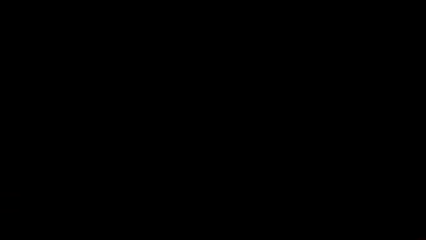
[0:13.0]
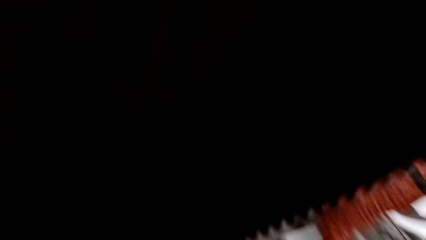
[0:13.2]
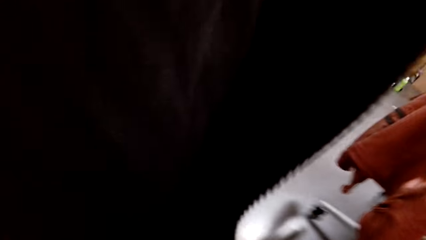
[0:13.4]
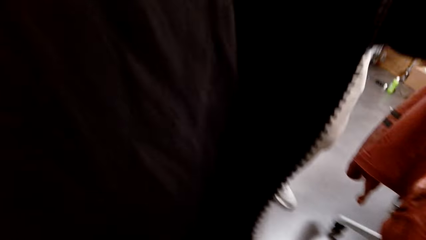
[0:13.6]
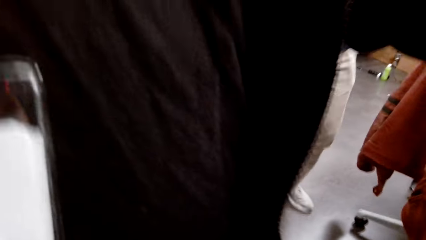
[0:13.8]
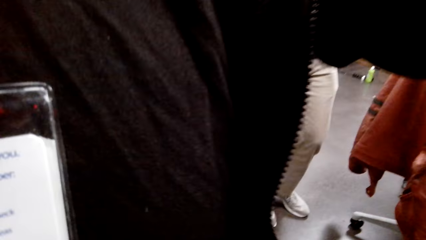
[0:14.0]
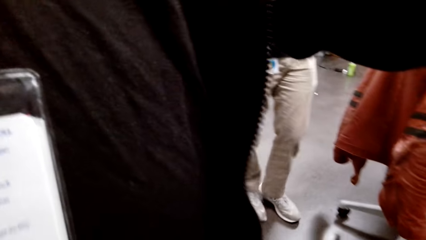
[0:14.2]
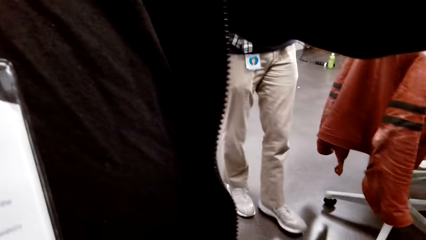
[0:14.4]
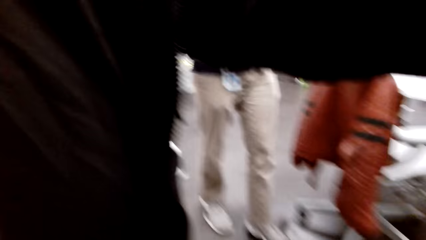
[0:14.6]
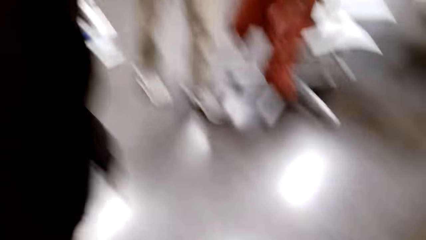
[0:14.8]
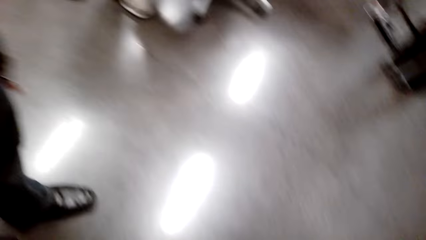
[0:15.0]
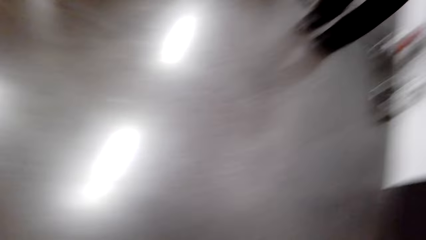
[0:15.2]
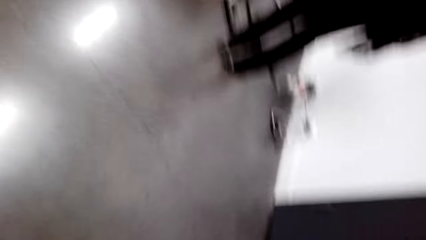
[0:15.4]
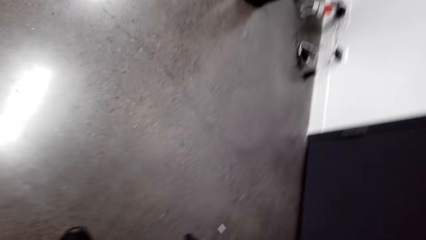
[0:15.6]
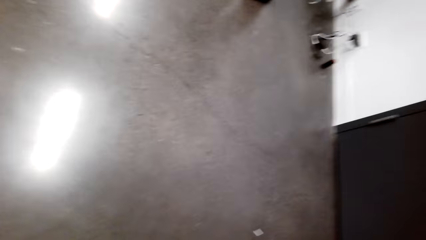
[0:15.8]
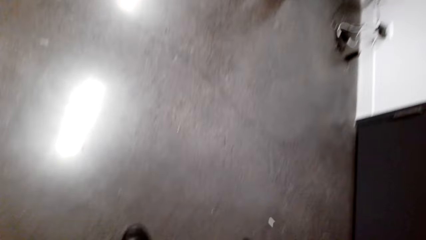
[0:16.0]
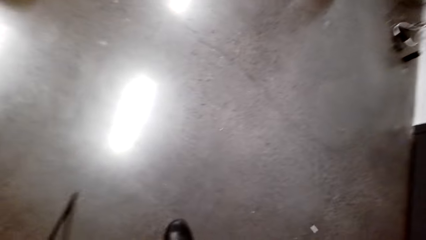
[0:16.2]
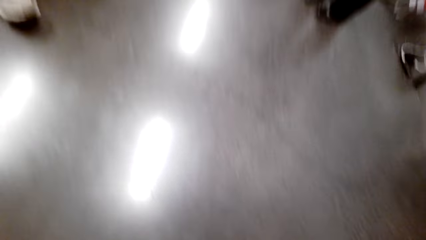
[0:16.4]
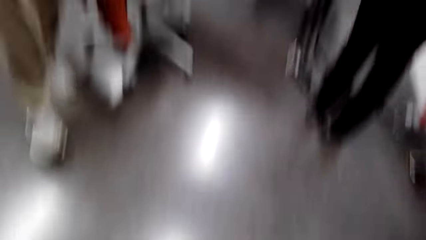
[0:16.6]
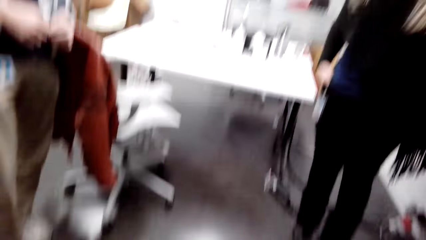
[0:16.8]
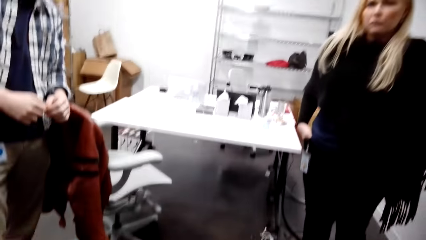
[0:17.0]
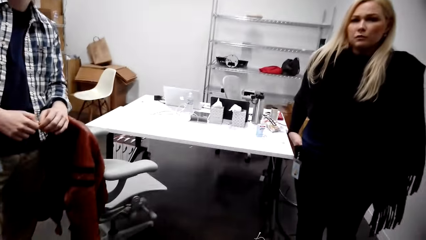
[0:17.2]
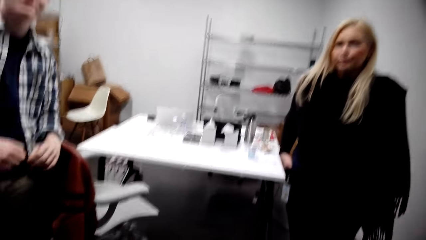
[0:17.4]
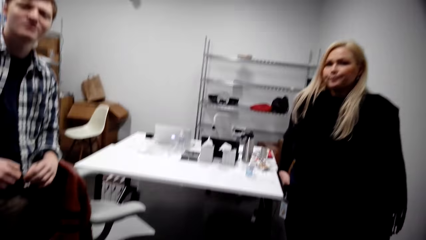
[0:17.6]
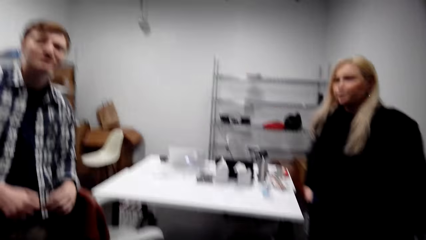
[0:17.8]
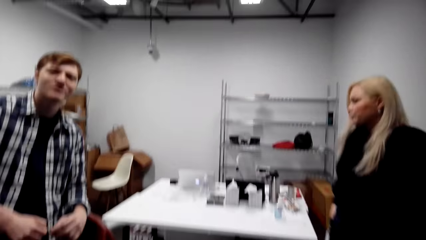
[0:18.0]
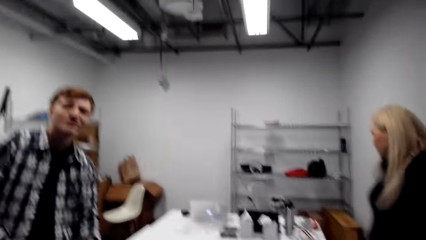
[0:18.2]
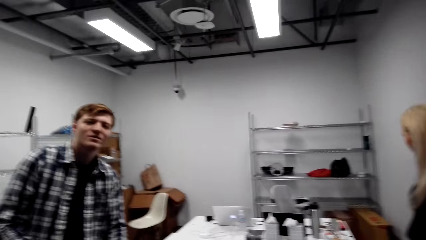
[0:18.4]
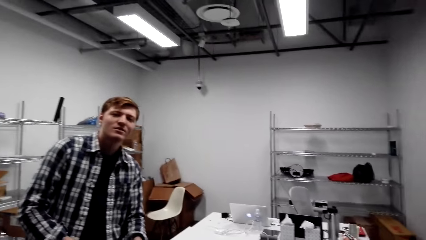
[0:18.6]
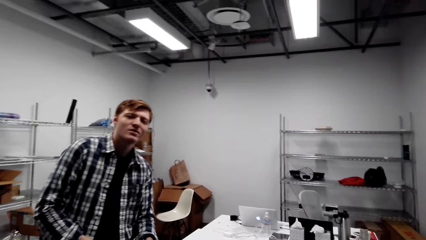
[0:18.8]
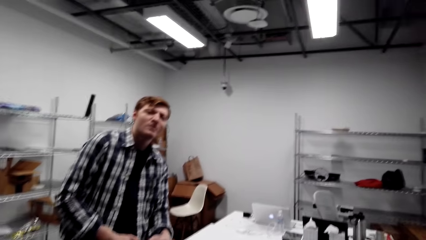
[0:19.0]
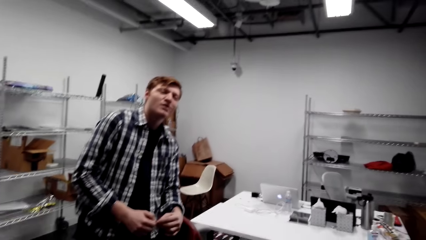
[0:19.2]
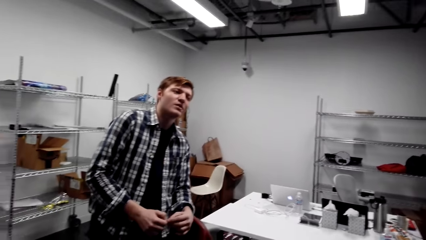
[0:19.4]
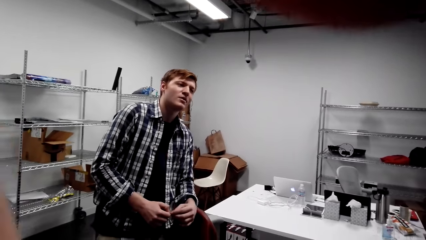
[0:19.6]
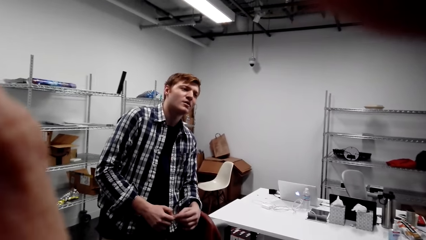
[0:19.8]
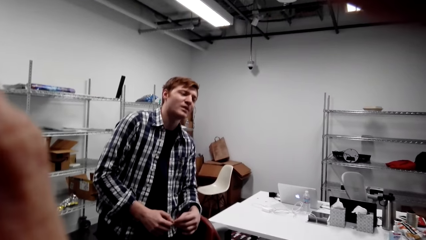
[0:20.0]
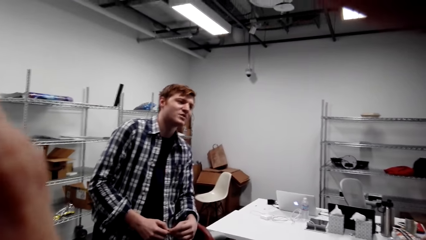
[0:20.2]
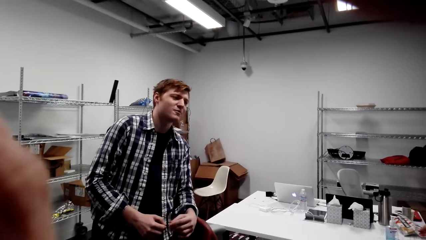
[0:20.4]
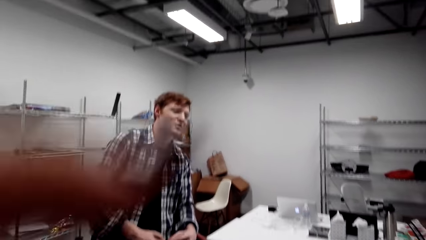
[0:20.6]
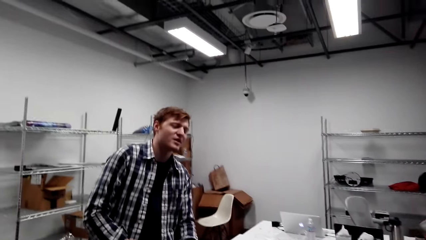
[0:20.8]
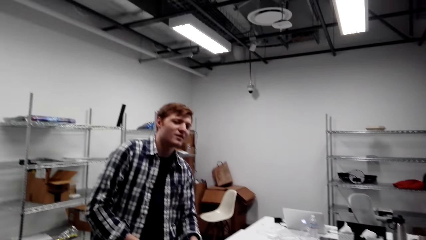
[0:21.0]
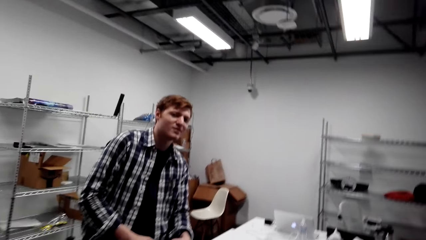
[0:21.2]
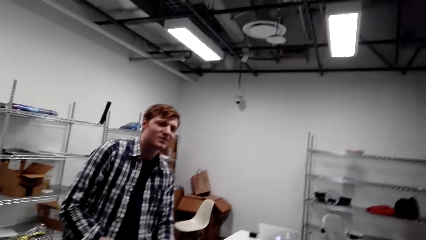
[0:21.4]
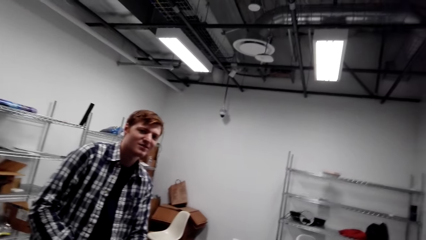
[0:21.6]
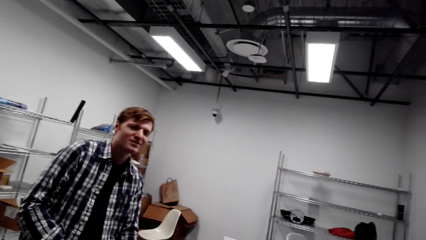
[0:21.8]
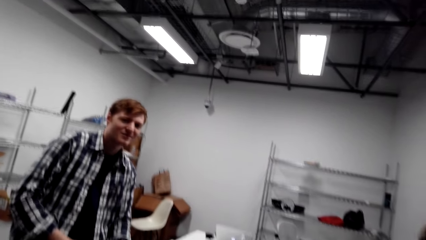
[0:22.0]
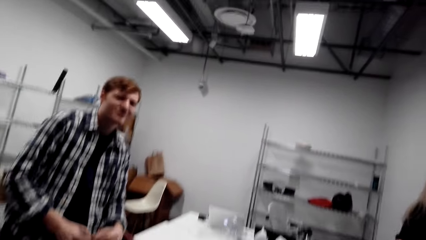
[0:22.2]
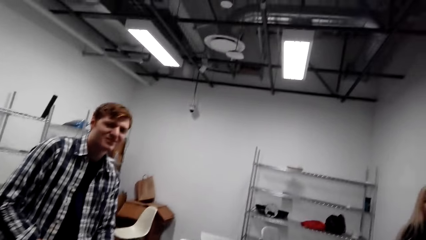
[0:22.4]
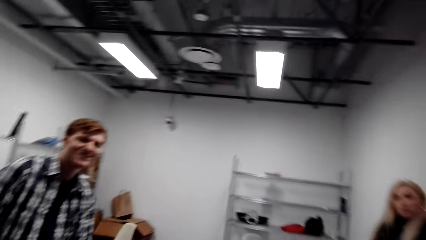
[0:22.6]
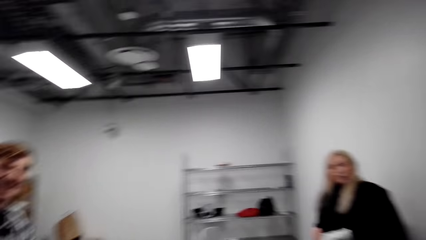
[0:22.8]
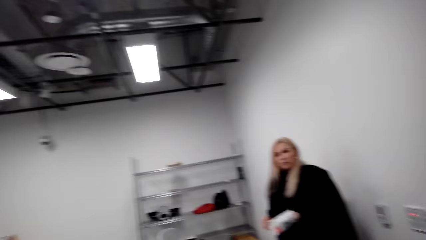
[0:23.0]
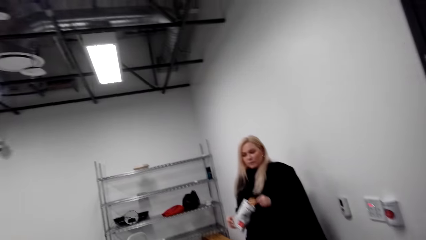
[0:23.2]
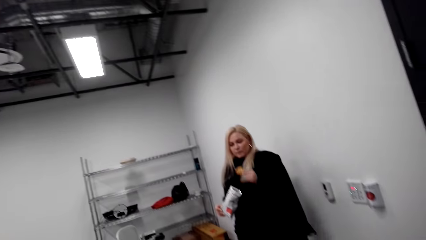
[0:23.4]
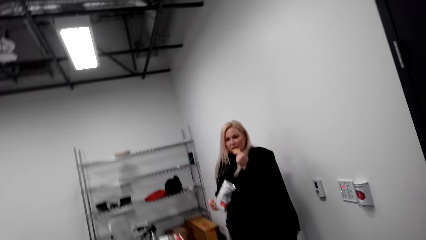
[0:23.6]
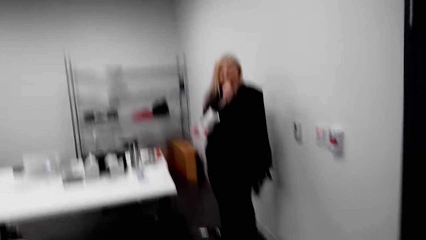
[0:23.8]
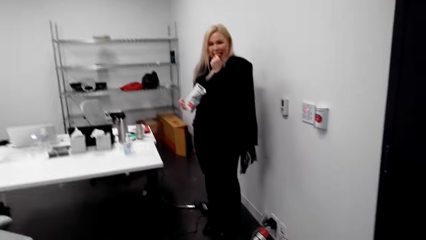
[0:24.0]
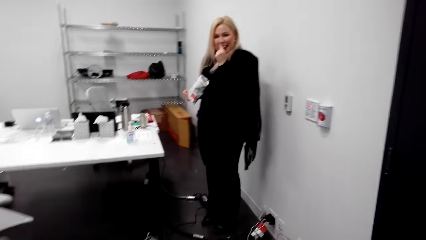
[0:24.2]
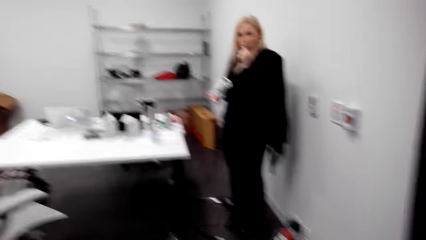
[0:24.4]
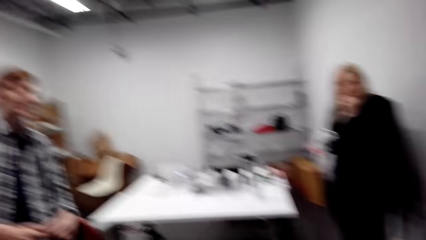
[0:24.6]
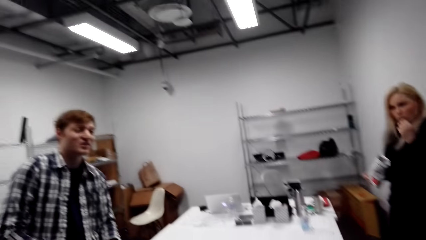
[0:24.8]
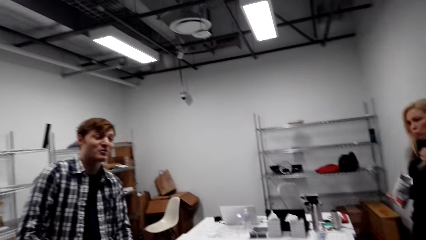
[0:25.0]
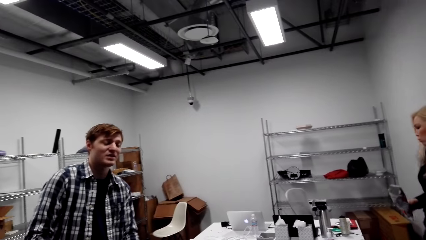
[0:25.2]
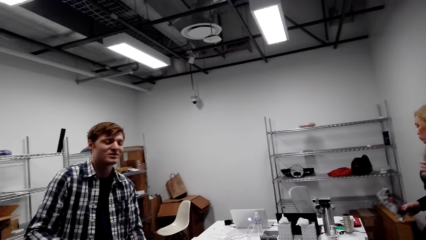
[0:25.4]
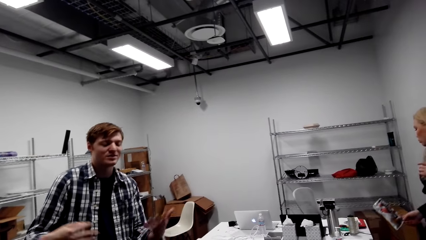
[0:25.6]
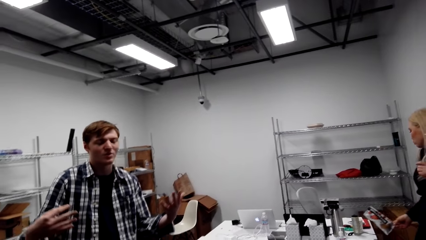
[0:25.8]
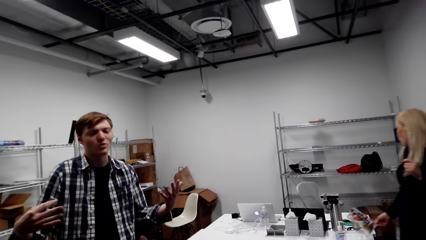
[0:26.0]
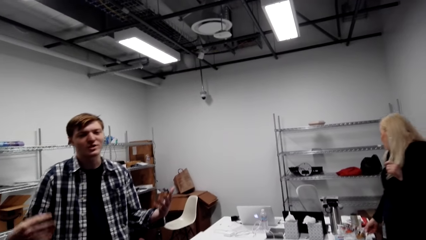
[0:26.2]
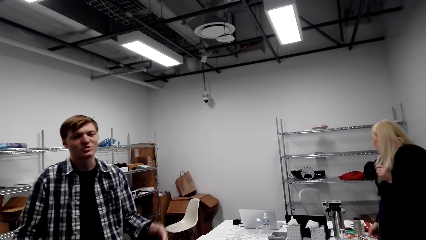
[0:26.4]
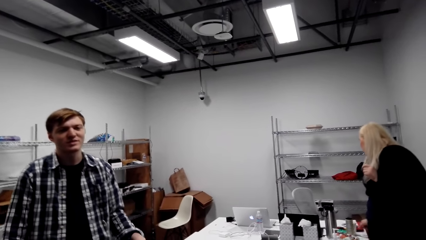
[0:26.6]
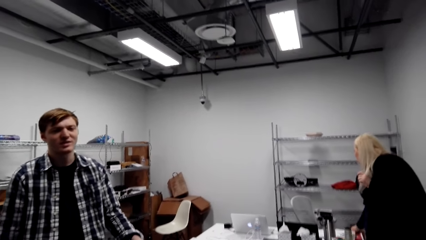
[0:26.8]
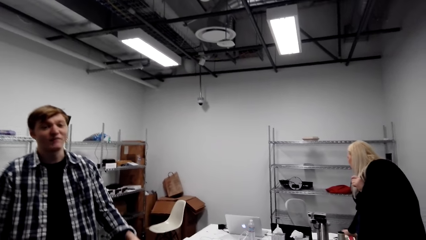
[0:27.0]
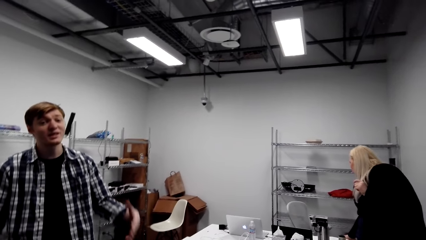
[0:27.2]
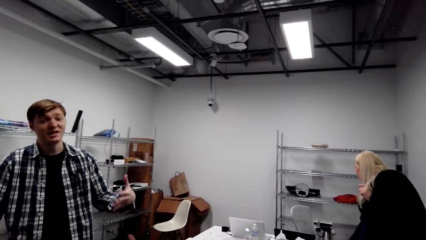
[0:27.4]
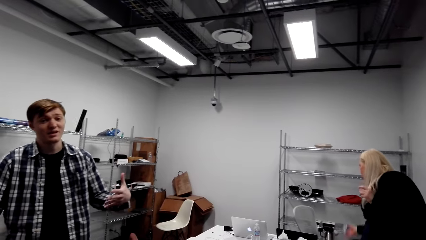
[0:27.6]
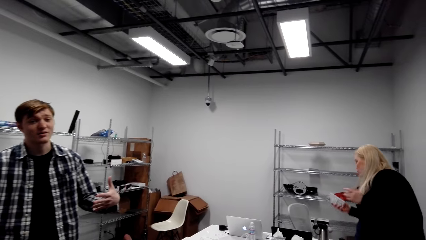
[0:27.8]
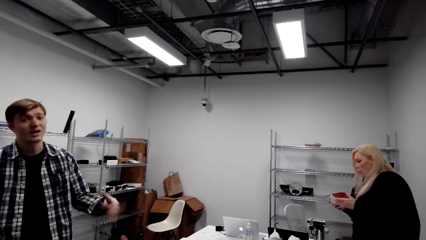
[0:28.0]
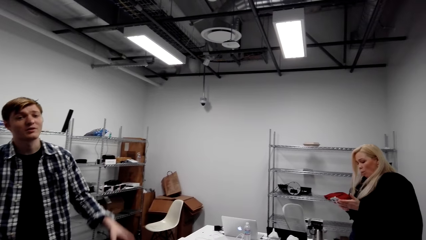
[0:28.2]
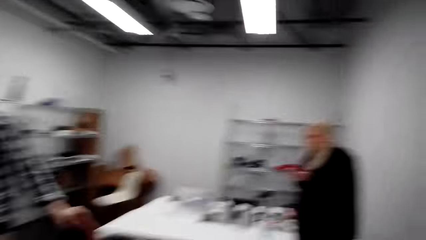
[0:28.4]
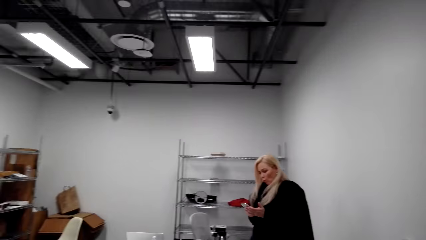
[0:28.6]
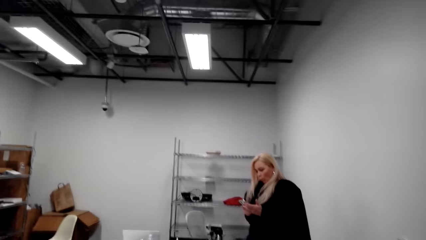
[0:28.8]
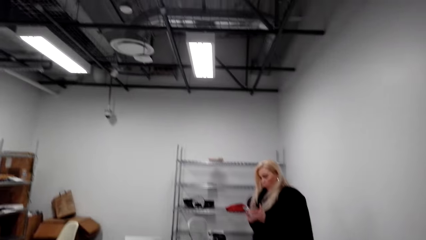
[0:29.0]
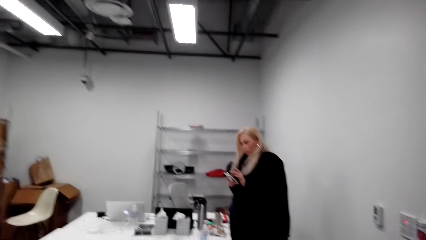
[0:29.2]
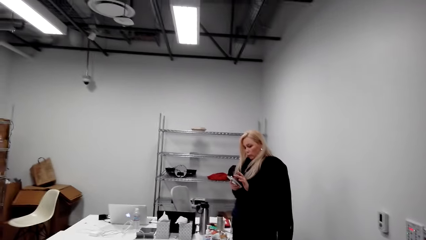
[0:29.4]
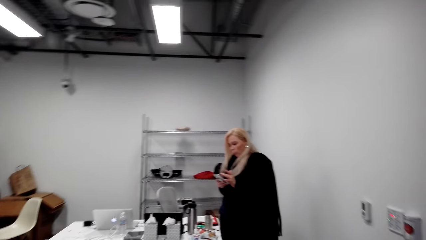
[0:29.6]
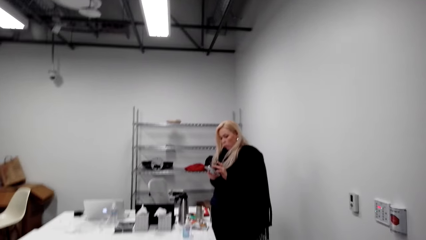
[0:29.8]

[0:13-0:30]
The camera wearer talks. A man talks and moves his hands.
